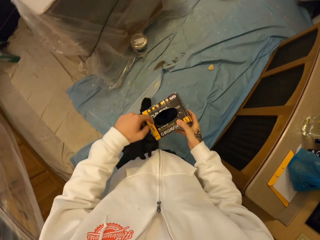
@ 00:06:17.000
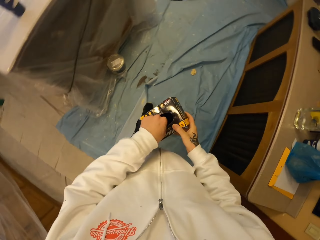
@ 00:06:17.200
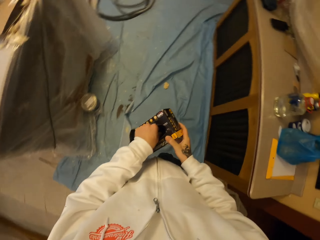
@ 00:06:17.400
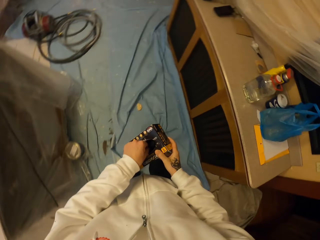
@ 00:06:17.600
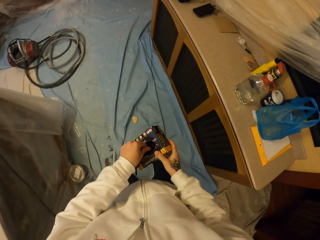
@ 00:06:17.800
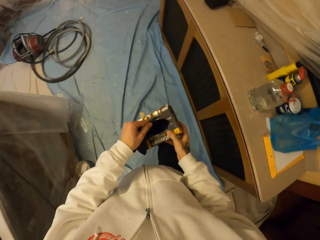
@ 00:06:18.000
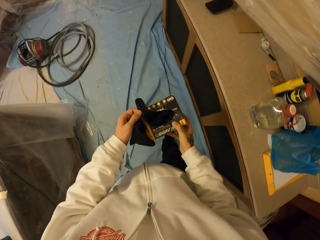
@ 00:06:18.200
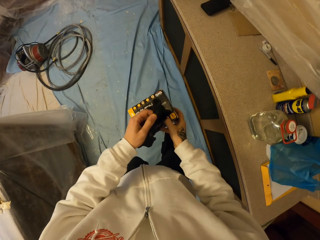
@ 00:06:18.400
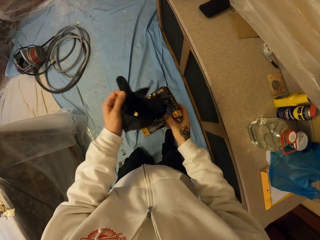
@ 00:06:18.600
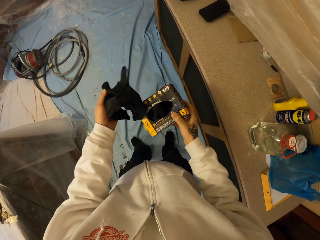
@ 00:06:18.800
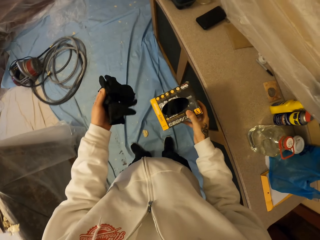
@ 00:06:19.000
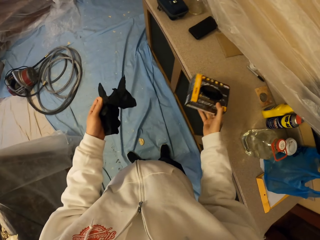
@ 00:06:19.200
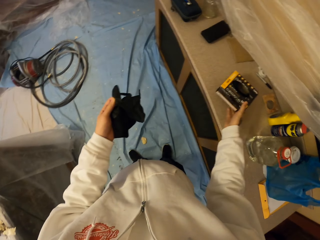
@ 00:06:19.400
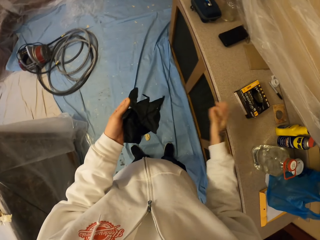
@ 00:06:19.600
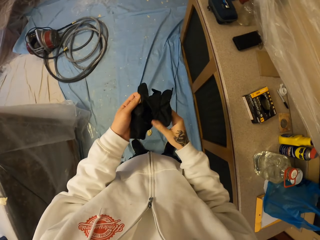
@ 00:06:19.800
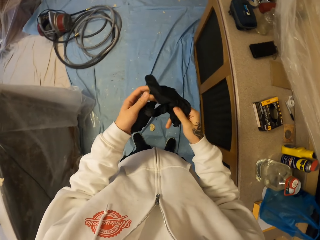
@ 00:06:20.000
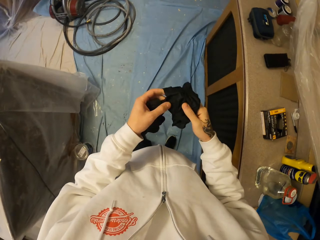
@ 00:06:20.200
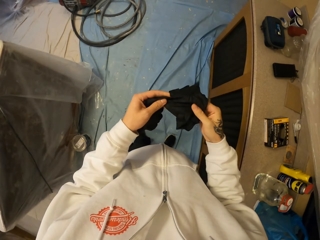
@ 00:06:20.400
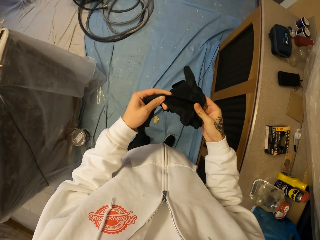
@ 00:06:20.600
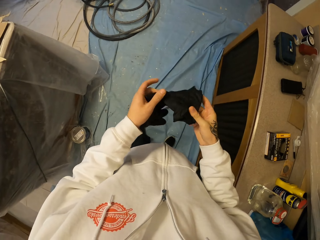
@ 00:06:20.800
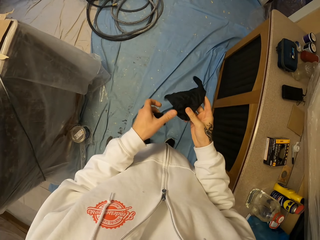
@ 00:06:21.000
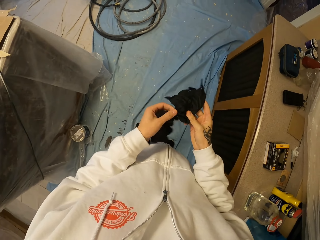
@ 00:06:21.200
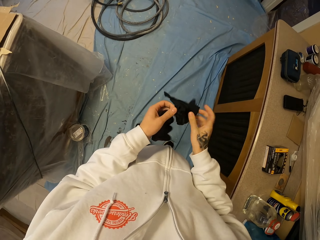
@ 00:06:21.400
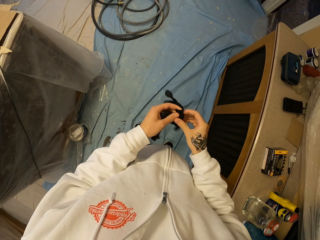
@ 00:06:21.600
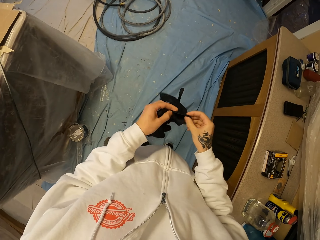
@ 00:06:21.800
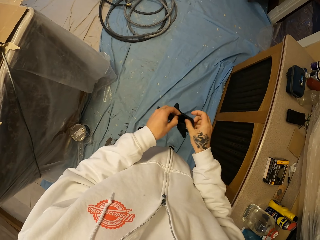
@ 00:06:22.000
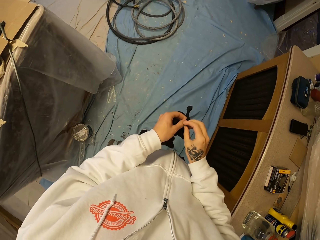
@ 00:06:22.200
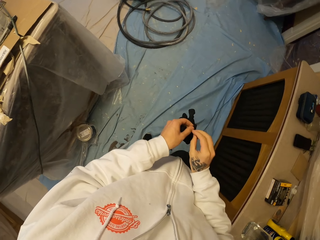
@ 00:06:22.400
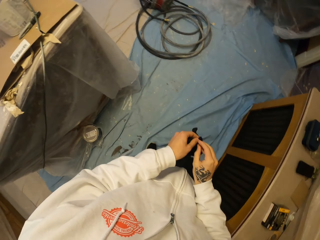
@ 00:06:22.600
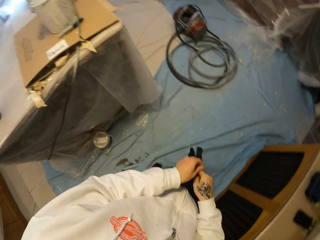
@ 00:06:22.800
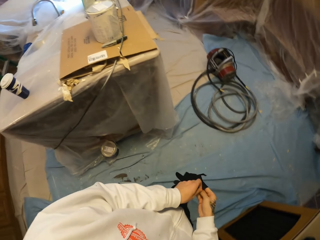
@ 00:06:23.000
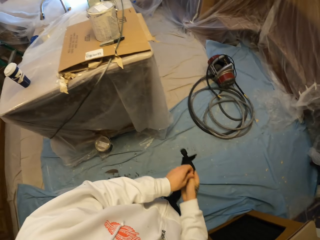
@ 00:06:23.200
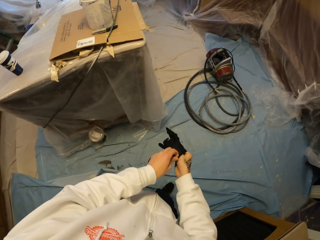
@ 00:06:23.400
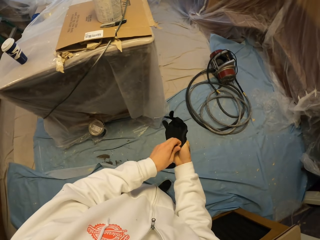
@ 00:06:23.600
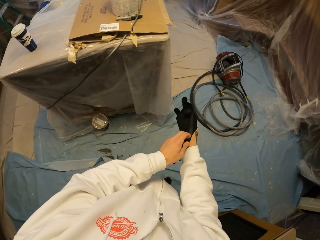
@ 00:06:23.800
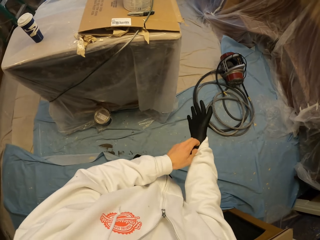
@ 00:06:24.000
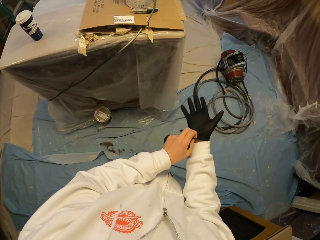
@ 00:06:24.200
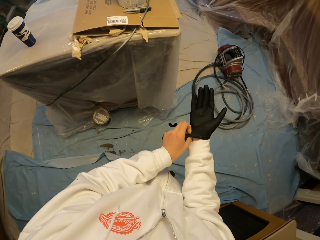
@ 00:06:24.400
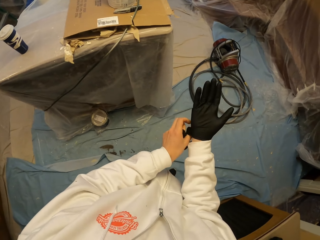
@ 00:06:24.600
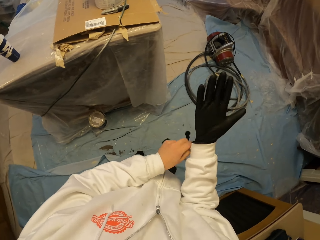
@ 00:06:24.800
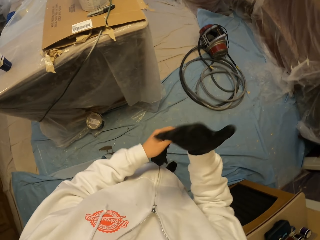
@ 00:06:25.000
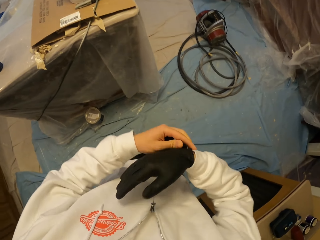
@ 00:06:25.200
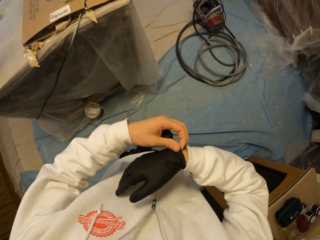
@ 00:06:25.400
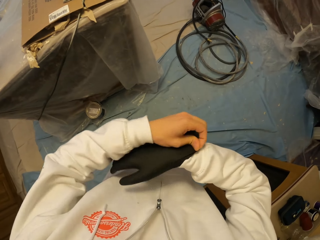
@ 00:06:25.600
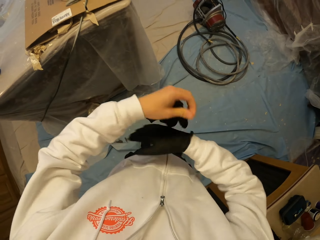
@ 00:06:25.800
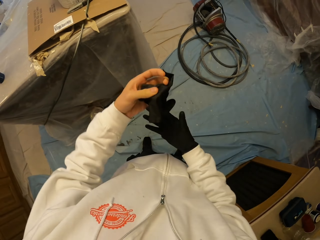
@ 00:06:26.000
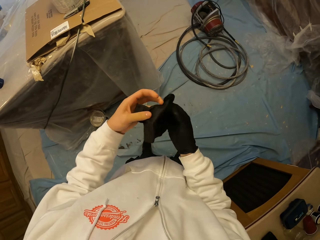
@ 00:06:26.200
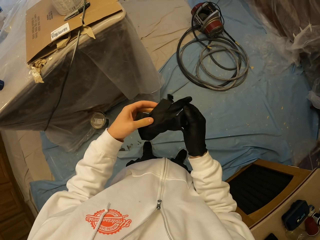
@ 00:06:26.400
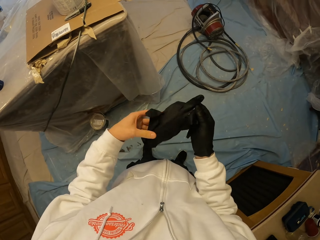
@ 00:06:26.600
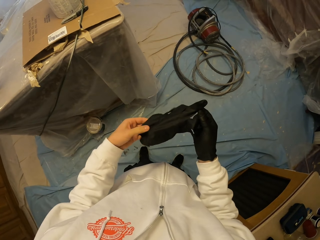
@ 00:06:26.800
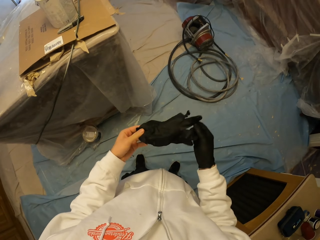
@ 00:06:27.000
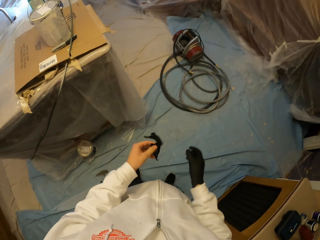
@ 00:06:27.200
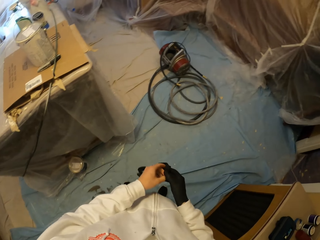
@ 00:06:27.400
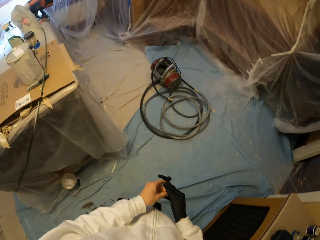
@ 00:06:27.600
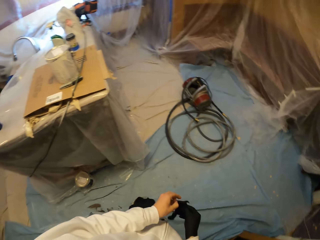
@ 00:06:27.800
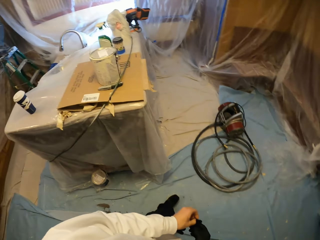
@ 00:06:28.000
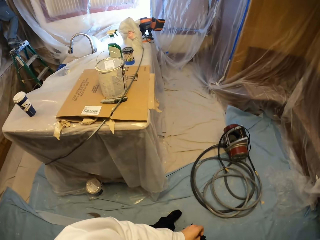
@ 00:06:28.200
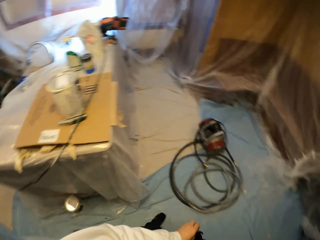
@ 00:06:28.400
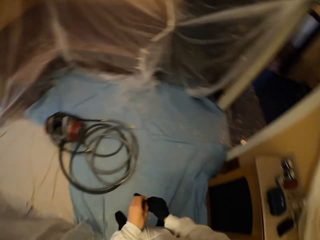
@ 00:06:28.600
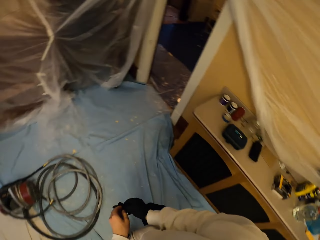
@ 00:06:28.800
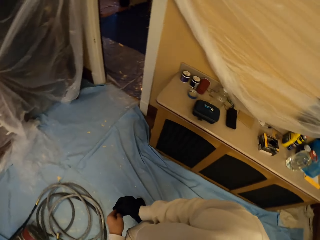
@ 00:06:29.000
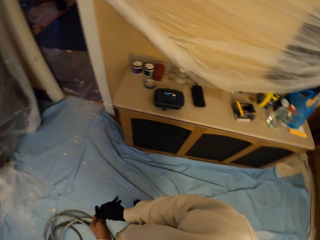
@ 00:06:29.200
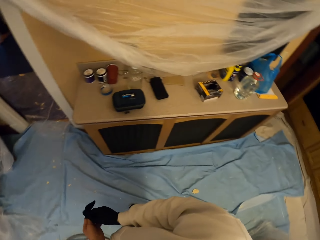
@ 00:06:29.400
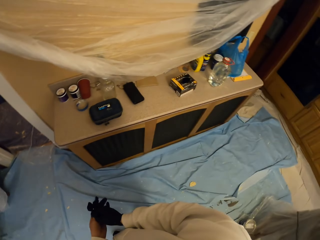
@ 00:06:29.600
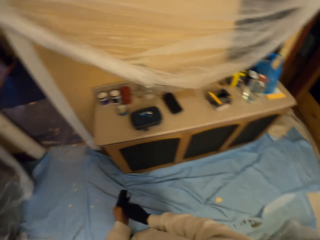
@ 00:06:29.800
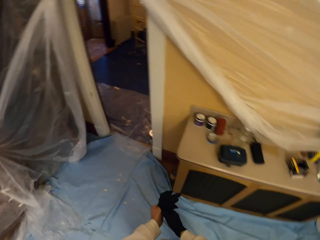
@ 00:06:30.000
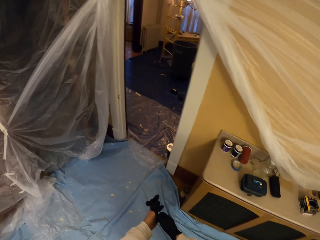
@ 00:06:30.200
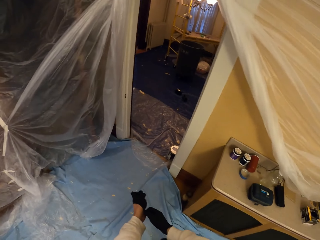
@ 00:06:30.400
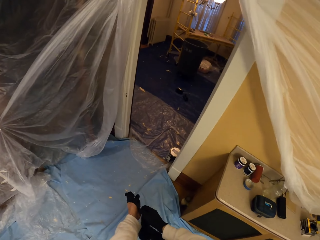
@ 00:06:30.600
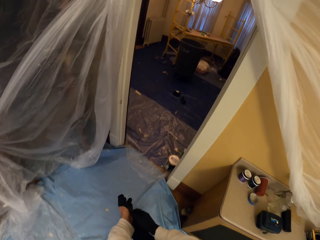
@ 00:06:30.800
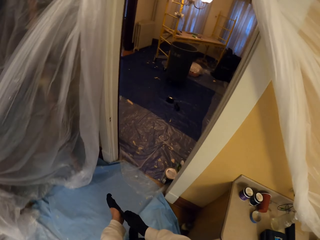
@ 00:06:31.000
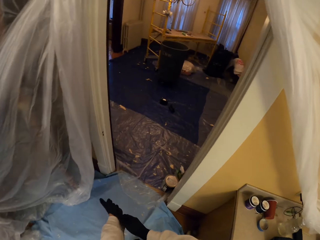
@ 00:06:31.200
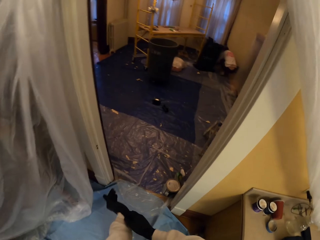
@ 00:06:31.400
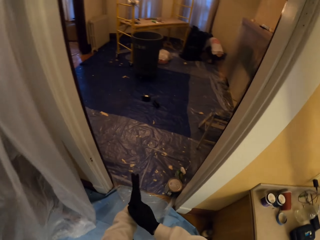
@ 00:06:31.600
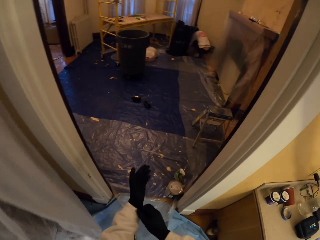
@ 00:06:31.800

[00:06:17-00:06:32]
The camera wearer stares at the box. They touch gloves. They pull a glove from the box. They place the box on the cabinet top. They stare at the glove. They wear the glove. They look around. They put the gloves in hand. They look around the apartment. They walk.

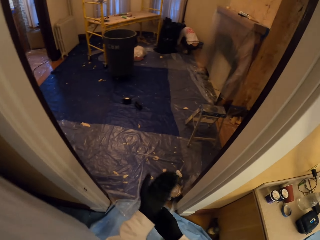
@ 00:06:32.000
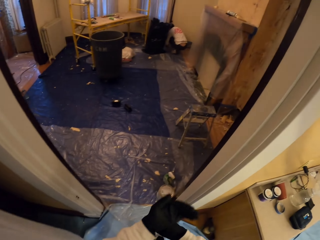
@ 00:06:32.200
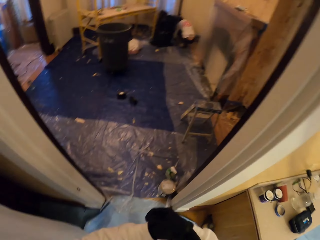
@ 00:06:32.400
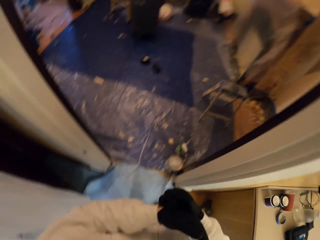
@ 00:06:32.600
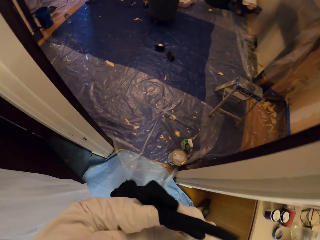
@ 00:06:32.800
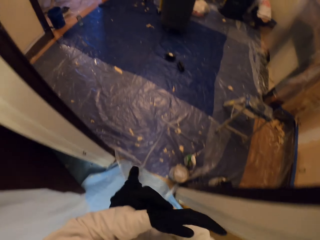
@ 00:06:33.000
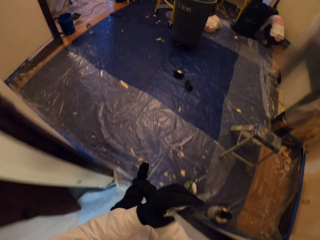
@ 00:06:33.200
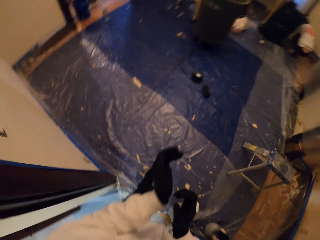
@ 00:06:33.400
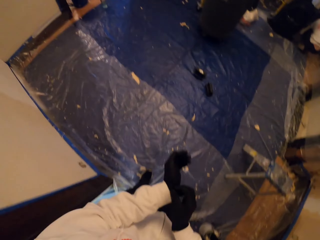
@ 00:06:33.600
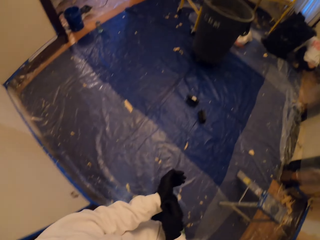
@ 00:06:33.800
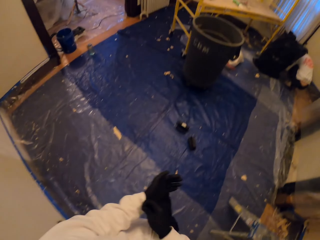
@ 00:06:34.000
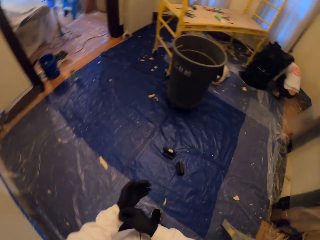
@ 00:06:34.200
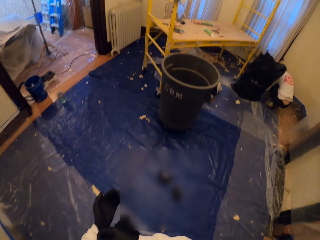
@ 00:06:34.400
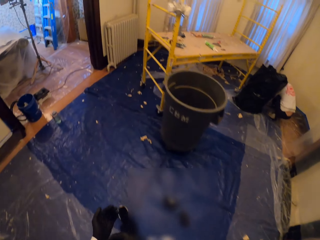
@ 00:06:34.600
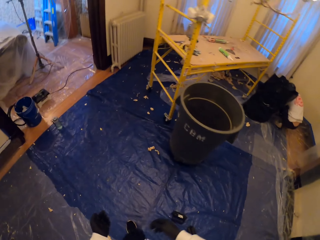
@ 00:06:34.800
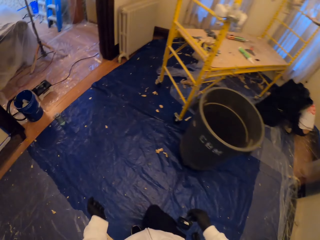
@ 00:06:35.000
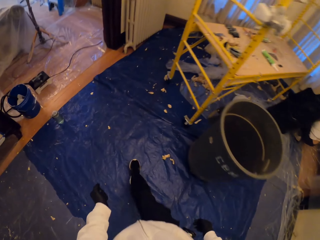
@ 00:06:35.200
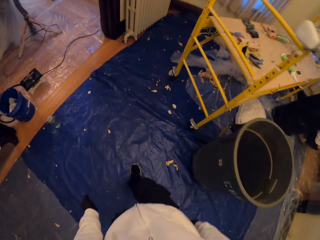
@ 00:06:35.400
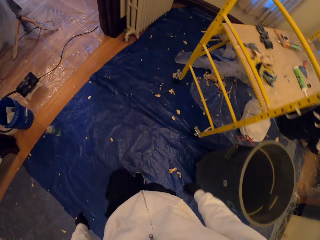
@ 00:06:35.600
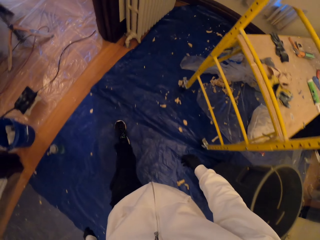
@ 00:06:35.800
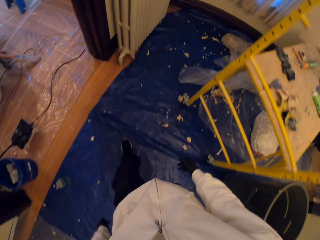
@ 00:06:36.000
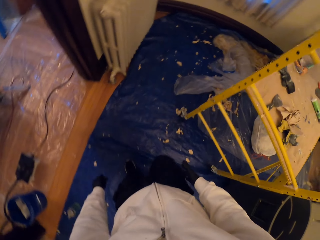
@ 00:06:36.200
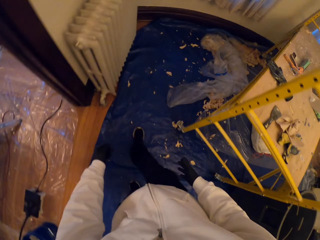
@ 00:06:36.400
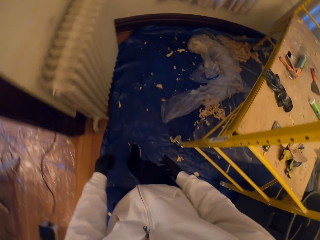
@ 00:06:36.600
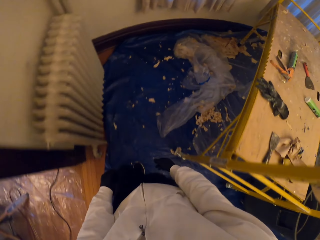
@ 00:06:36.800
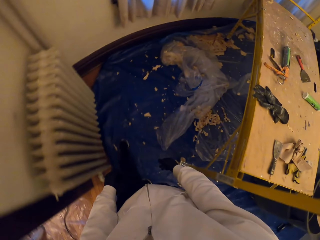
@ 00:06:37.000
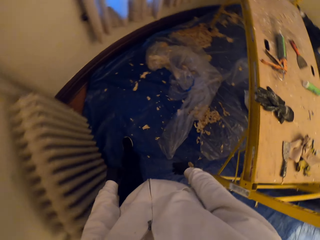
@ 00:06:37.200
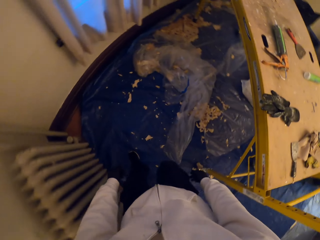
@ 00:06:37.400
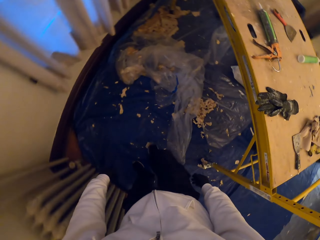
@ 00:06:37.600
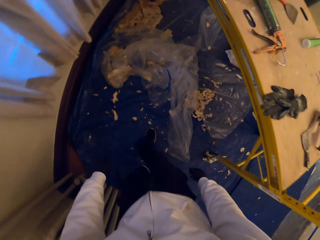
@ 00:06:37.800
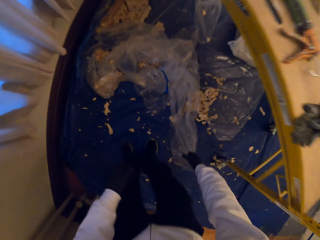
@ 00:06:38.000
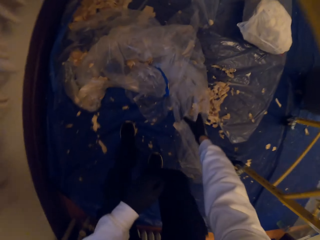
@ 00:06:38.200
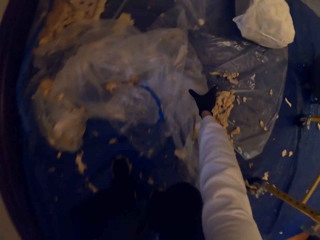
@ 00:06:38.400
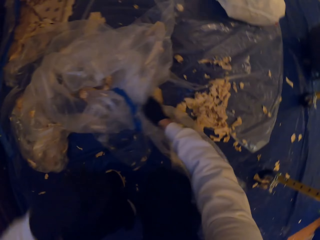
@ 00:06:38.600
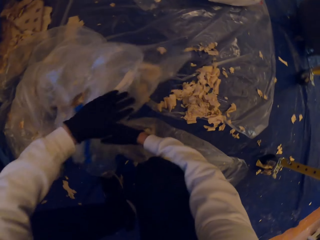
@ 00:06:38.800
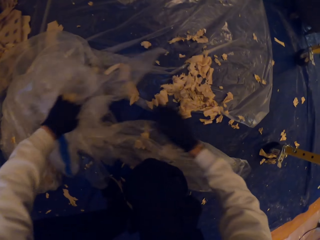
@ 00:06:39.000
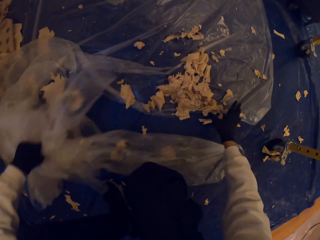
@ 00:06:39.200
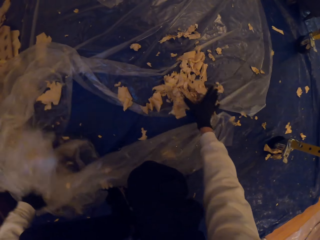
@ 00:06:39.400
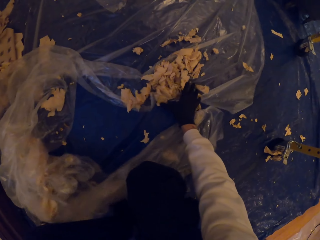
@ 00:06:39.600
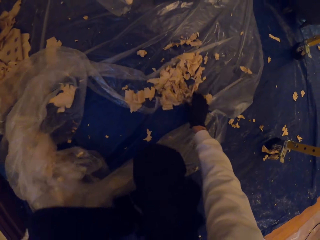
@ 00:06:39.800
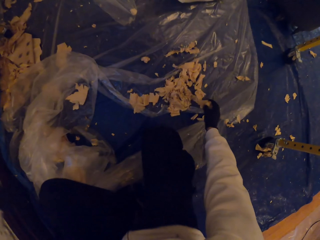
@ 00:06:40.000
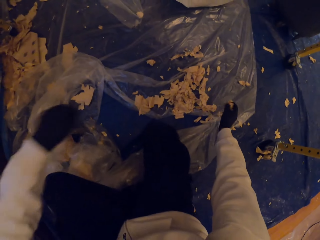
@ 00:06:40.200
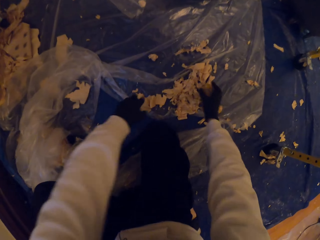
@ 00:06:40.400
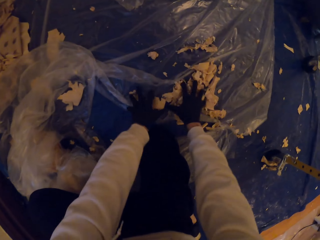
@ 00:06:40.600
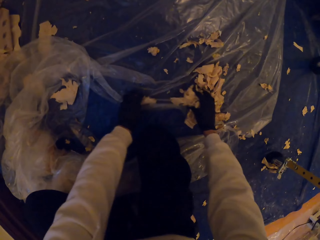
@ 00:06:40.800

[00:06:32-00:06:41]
The camera wearer walks around the apartment. They inspect a paper. They touch the paper.
